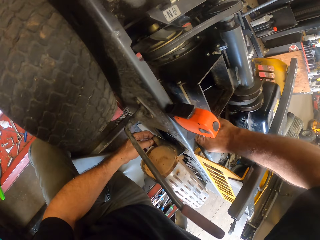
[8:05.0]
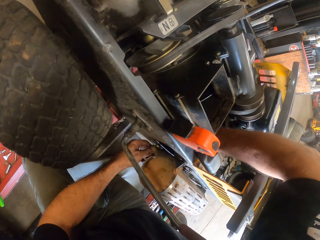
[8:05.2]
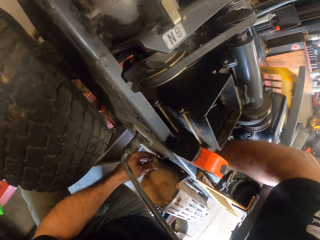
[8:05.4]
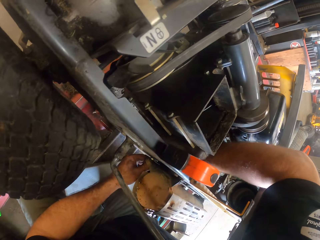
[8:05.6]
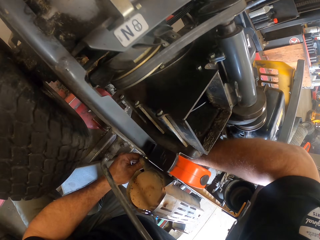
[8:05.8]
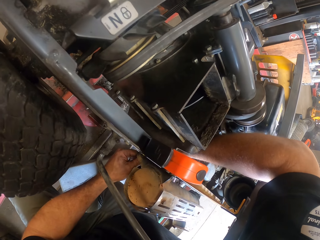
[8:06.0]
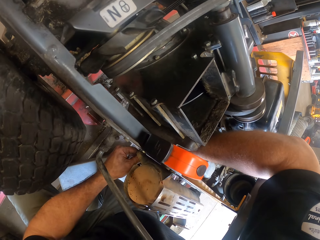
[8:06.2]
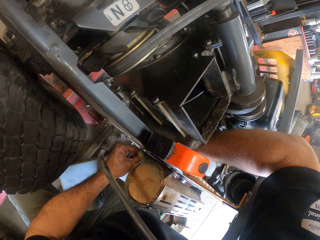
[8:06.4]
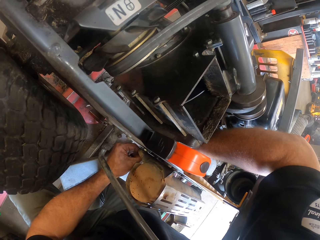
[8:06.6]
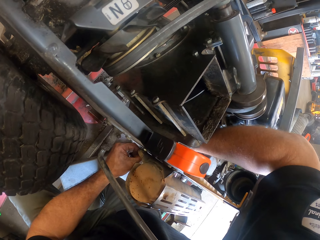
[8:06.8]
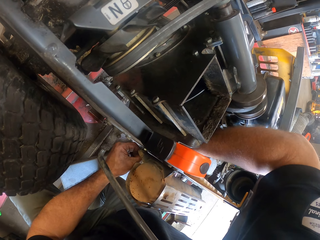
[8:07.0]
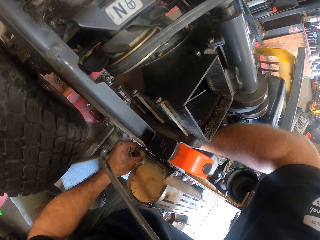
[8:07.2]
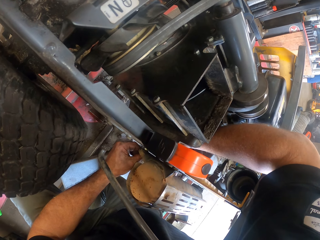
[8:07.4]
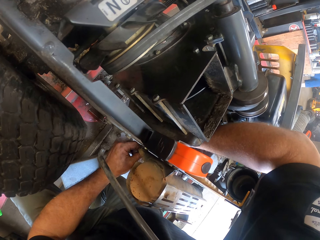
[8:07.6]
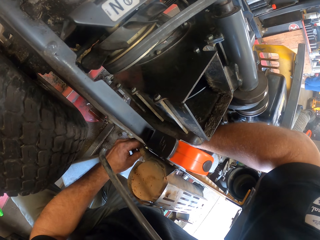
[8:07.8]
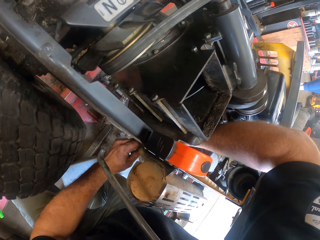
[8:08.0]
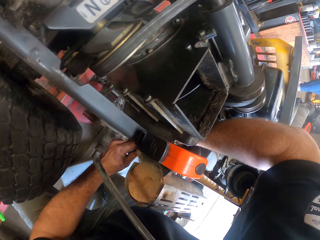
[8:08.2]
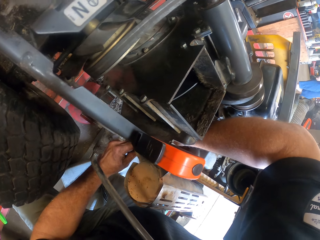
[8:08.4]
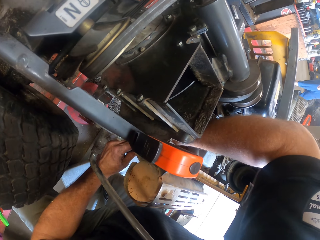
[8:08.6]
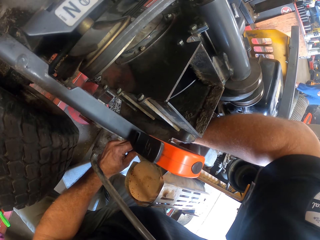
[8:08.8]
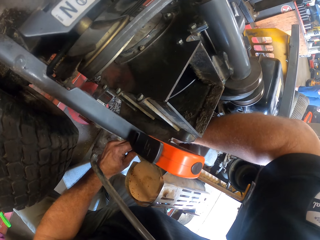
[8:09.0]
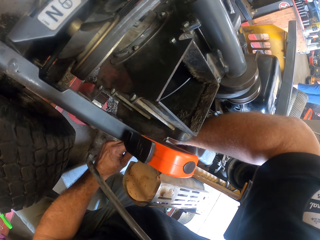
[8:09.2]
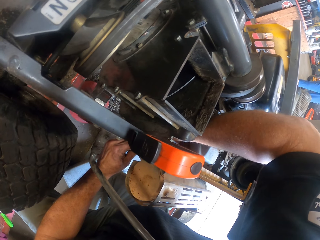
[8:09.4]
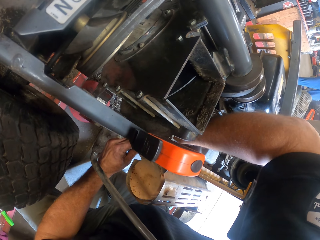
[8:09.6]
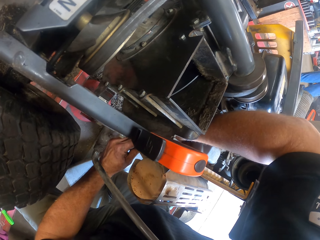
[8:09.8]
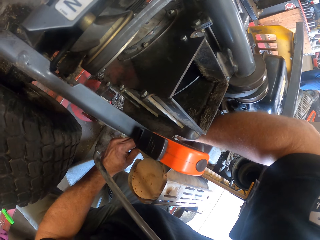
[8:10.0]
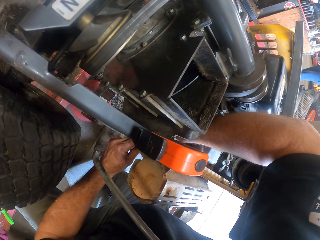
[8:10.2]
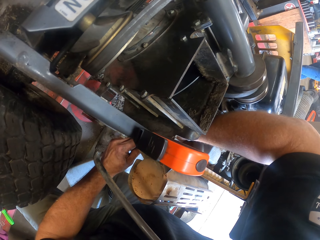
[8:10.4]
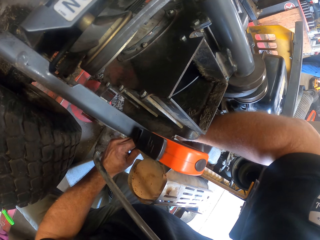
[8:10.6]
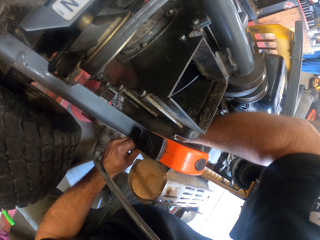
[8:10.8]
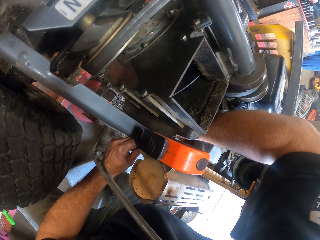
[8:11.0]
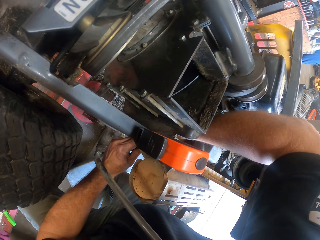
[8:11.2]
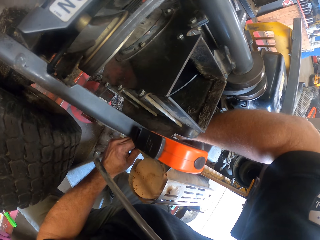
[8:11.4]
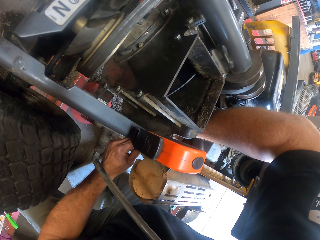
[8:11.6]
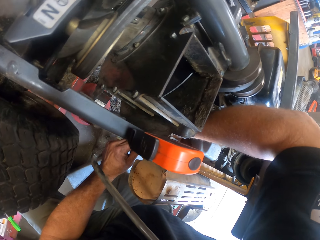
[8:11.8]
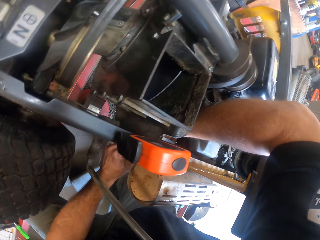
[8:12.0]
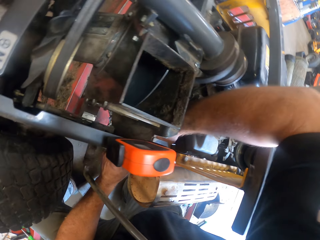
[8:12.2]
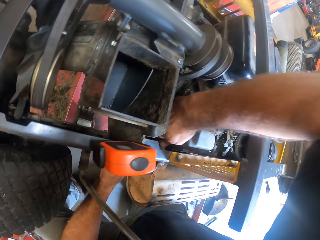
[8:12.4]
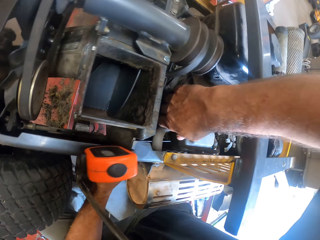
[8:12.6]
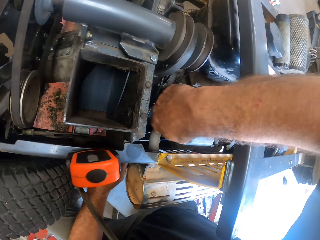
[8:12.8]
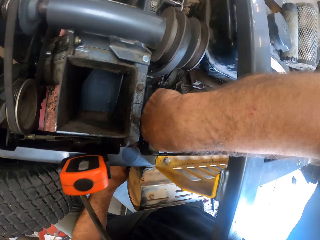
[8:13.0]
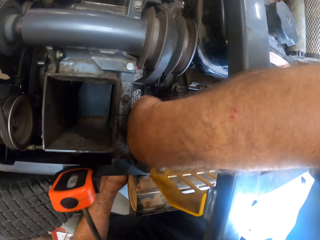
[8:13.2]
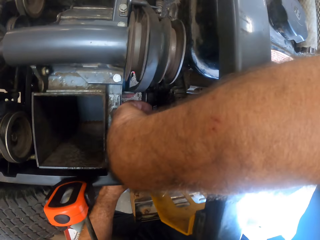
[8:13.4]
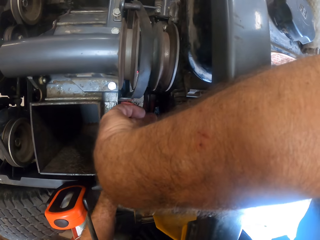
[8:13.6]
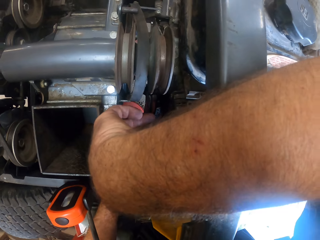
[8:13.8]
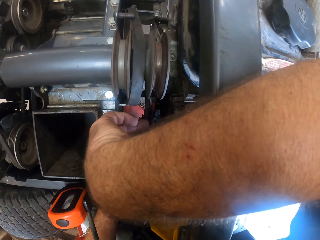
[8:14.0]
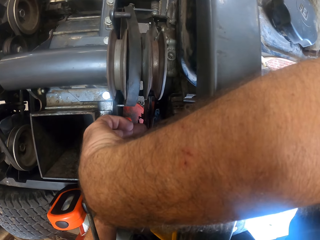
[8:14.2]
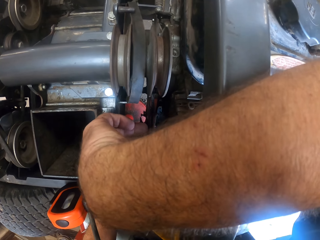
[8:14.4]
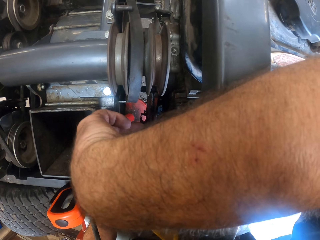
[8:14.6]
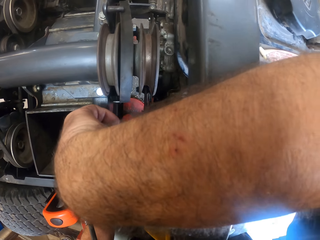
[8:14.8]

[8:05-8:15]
The camera wearer screws the lawn mower with the bolt in his hands.

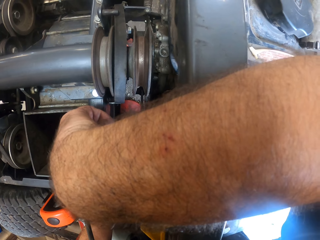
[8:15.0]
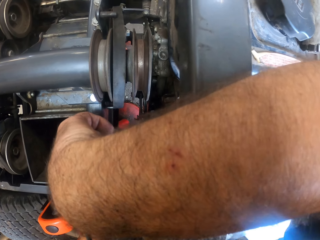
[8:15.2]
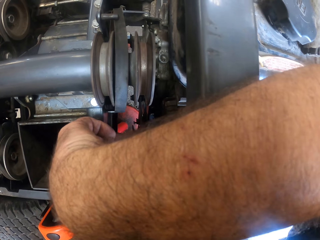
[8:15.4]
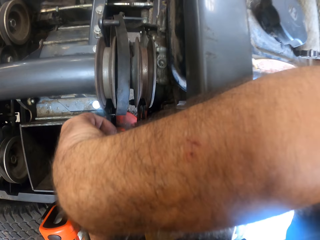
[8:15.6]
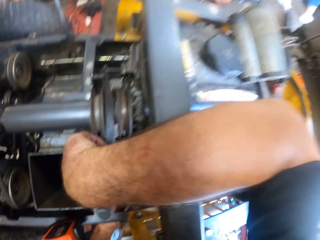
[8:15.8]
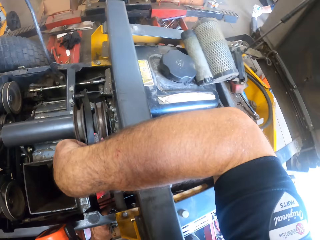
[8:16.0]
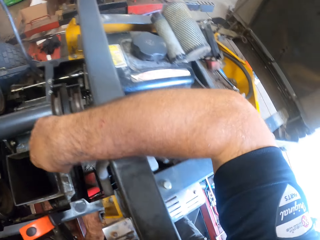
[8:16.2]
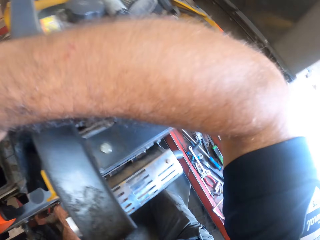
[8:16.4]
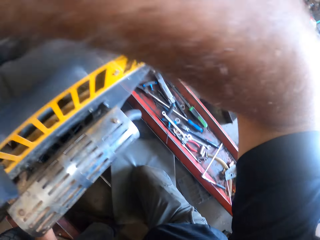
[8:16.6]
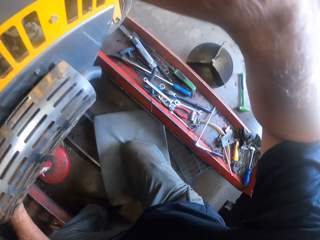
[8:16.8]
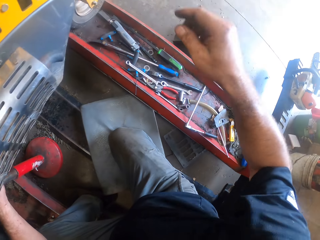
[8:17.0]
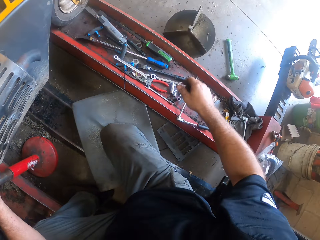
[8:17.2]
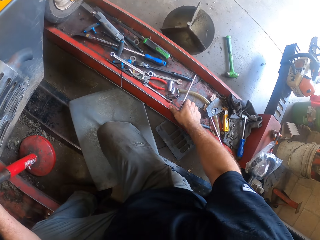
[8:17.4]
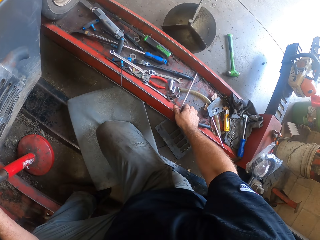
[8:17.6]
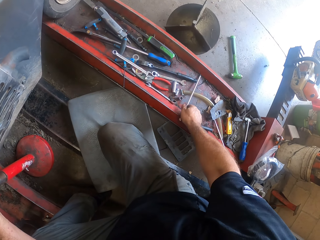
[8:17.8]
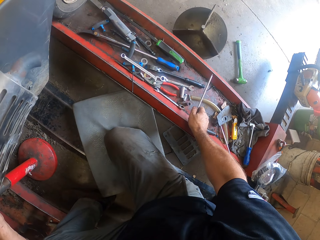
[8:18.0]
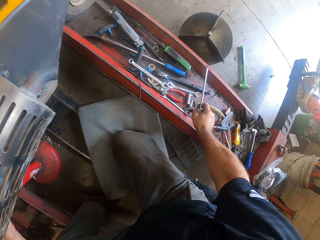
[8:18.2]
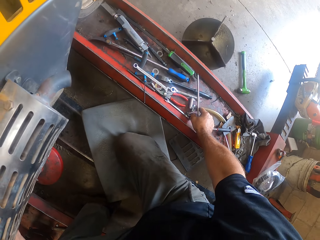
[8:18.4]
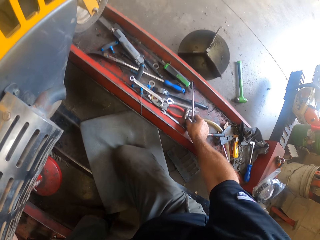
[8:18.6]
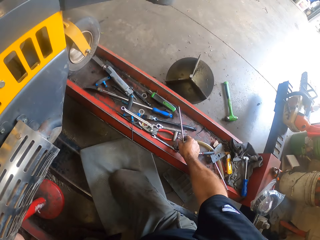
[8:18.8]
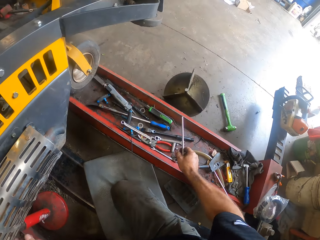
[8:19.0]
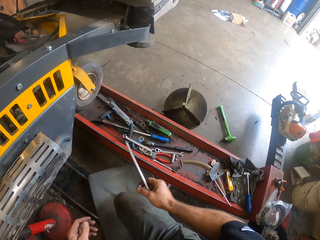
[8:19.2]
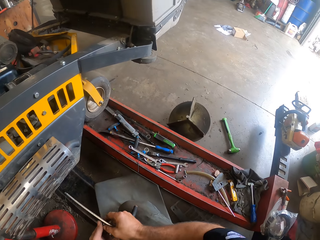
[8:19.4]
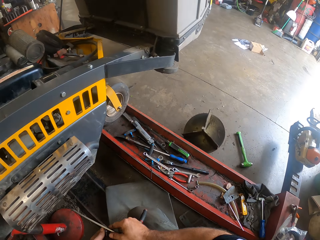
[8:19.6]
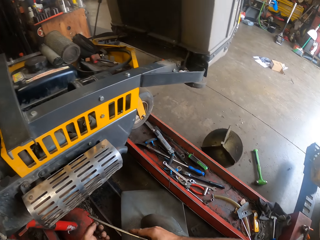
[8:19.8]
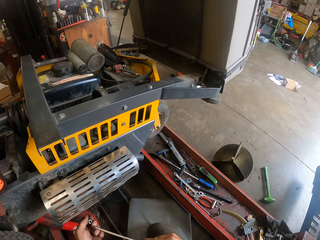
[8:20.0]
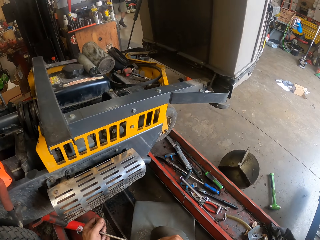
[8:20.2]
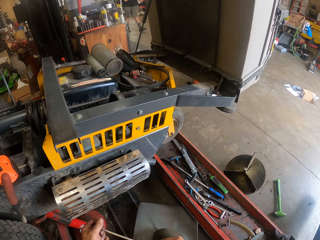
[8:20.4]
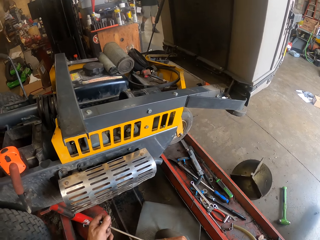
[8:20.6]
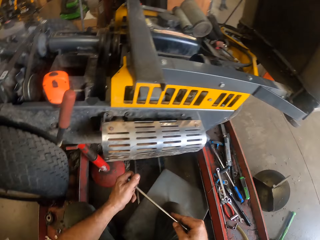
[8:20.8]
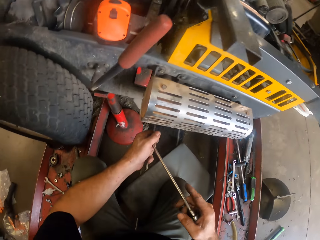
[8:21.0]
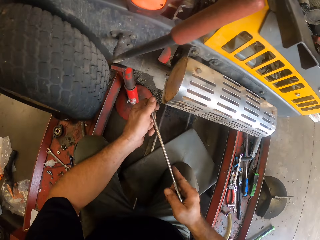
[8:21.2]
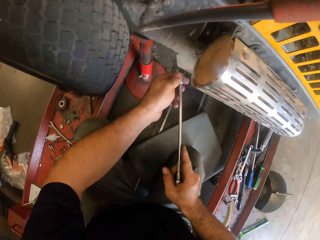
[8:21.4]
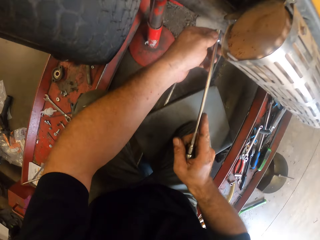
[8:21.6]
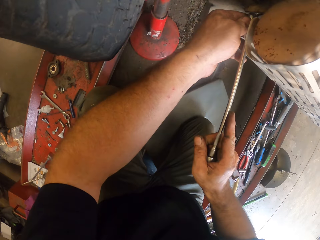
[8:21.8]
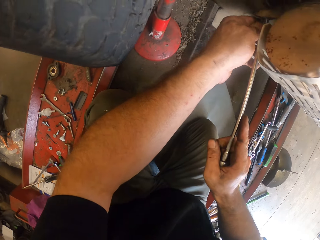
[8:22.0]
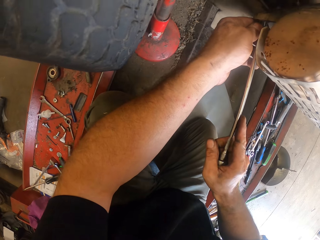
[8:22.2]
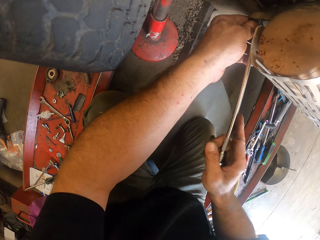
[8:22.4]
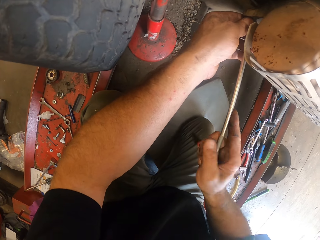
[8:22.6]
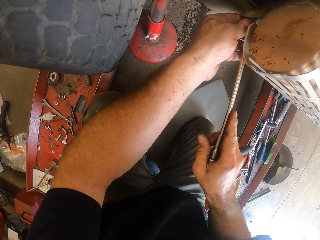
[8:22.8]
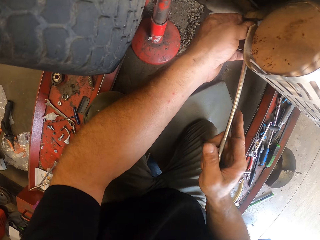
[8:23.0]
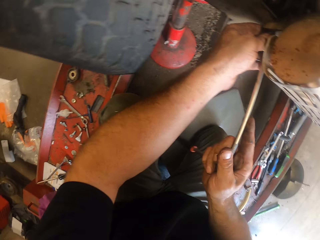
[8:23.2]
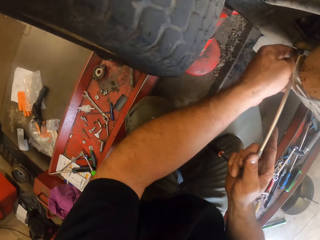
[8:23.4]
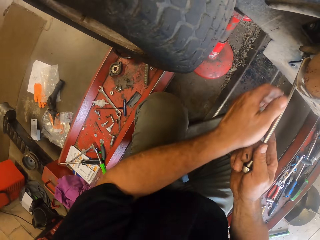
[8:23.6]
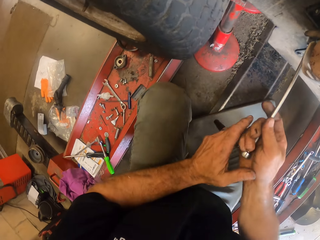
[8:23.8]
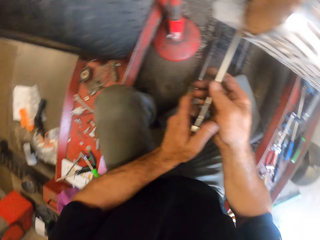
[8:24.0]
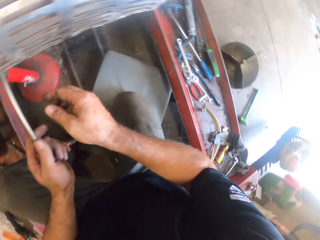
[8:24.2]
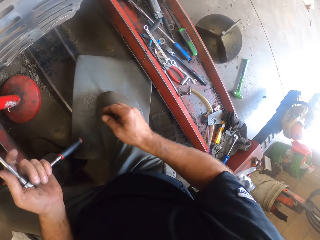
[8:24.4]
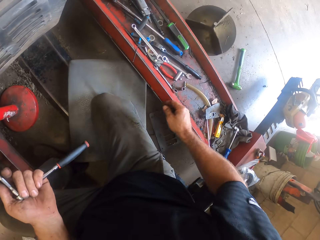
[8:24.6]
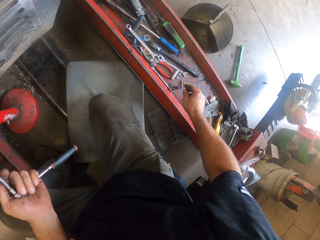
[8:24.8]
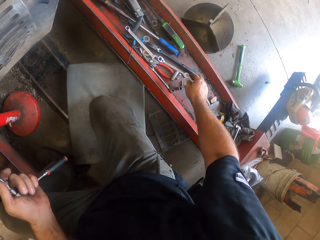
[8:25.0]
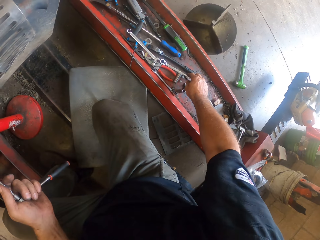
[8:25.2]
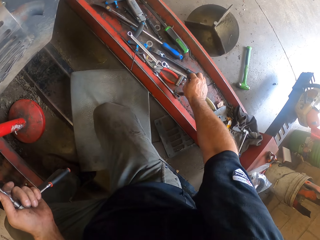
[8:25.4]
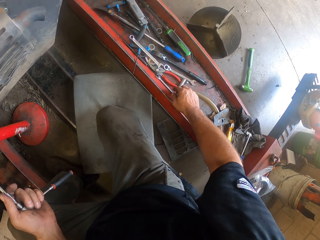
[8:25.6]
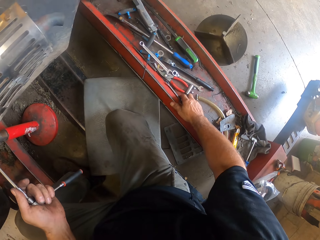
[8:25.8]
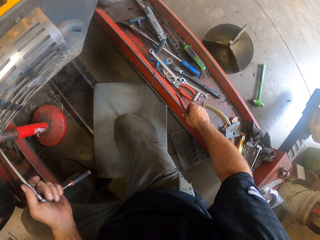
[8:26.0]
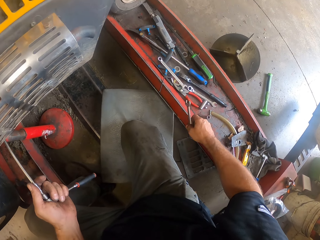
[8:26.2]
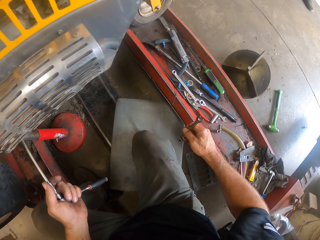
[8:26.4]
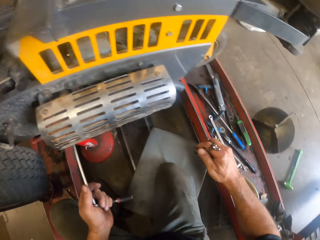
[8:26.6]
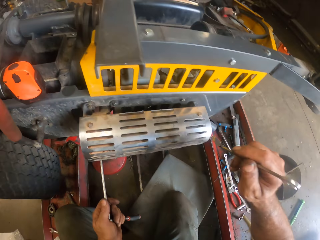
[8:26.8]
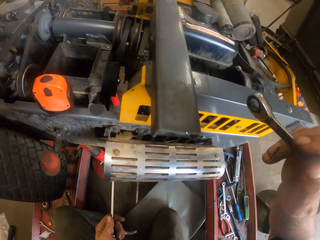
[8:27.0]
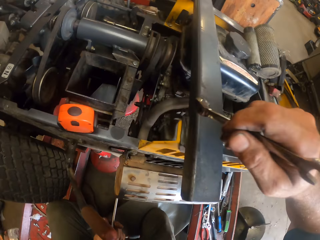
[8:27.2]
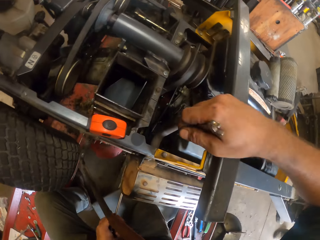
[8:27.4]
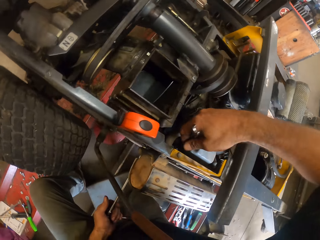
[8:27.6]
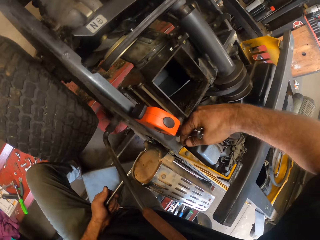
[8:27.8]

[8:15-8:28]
The camera wearer picks up a plug spanner with his right hand on the rail. He picks up a bolt. He fixes the lawn mower. He tightens the nut on the lawn mower with the plug spanner. He picks up a spanner on the rail with his right hand.
